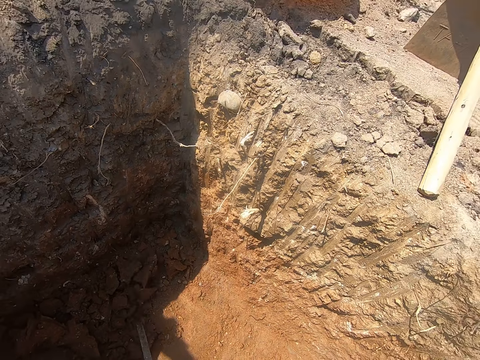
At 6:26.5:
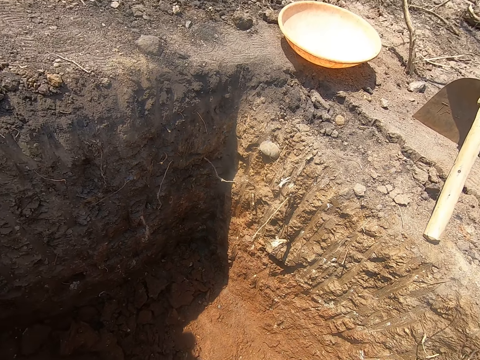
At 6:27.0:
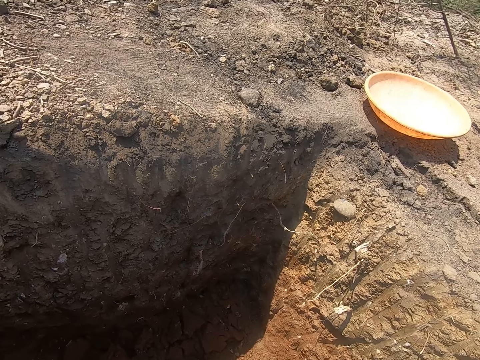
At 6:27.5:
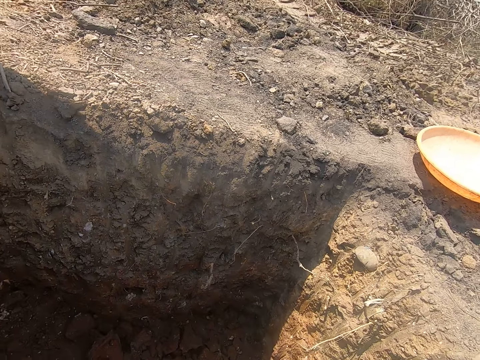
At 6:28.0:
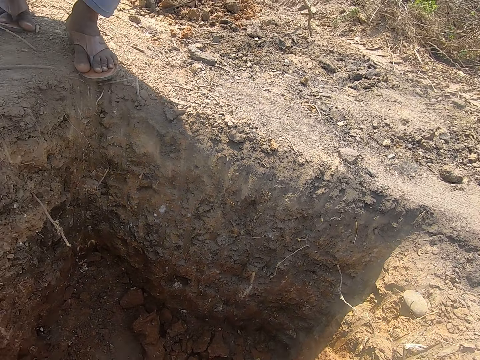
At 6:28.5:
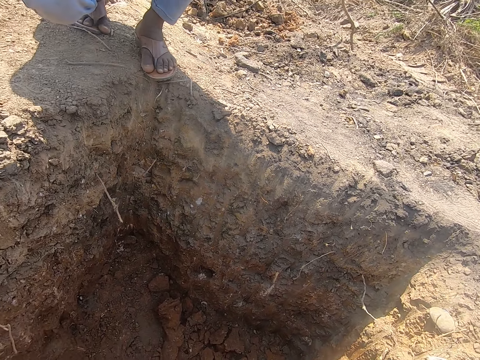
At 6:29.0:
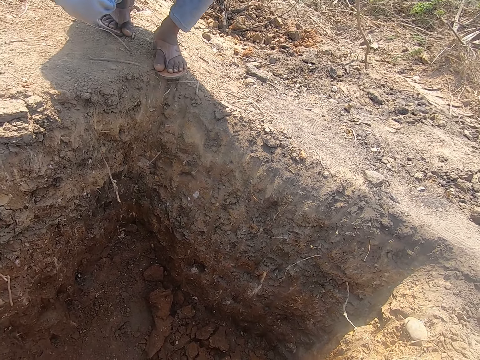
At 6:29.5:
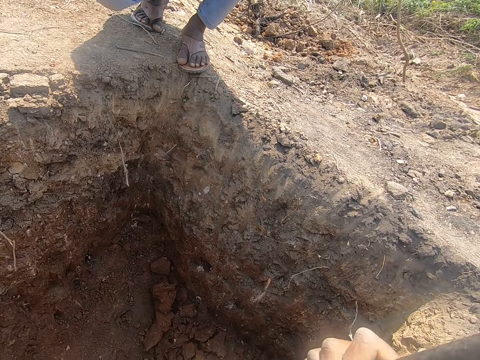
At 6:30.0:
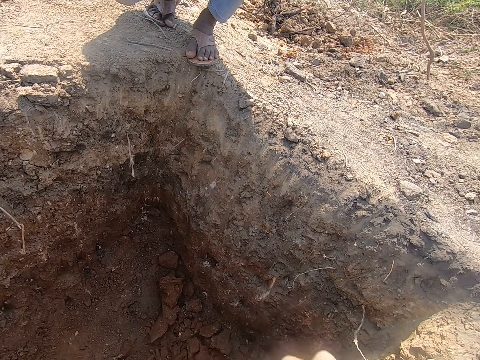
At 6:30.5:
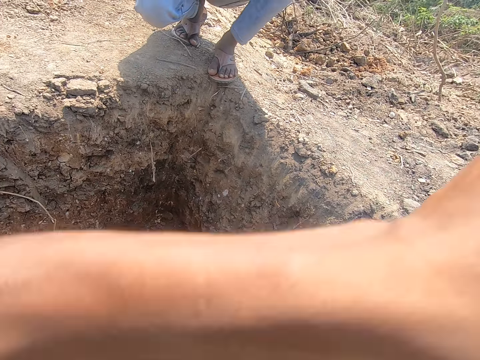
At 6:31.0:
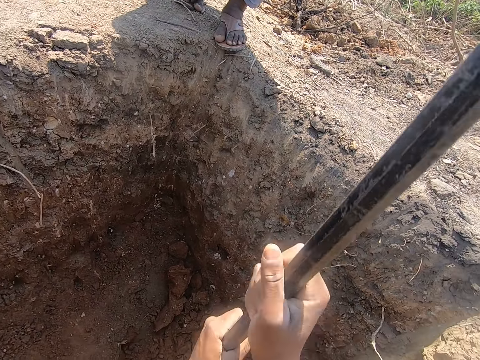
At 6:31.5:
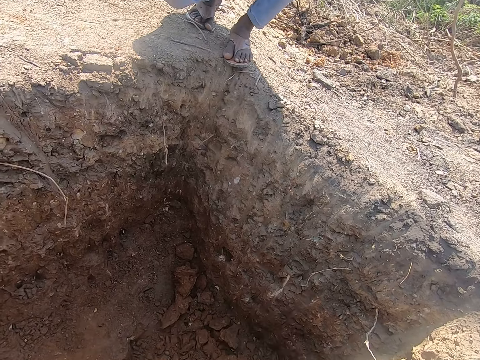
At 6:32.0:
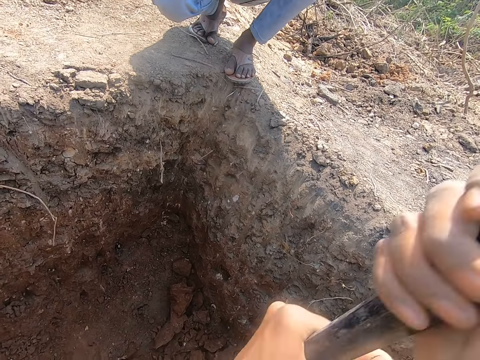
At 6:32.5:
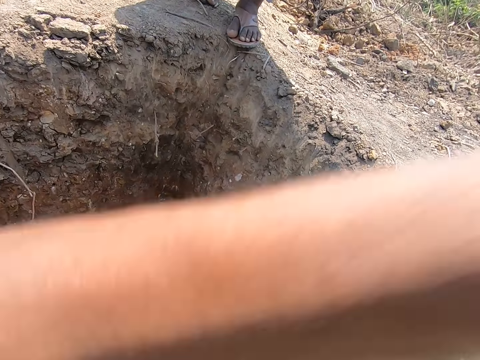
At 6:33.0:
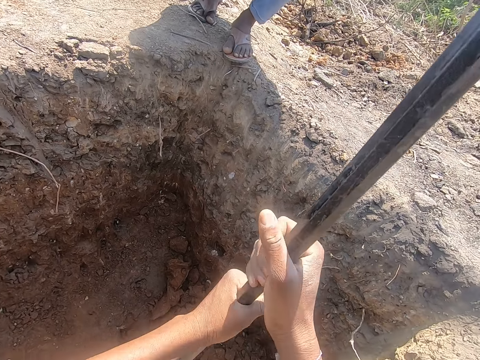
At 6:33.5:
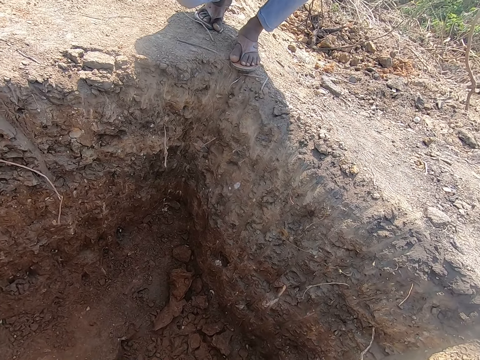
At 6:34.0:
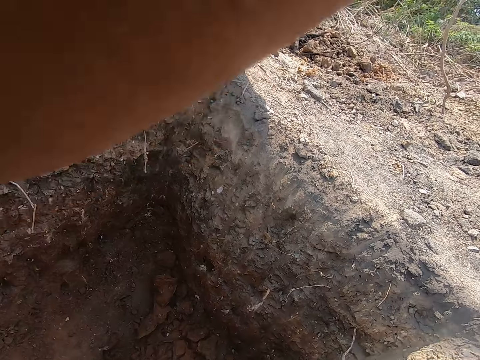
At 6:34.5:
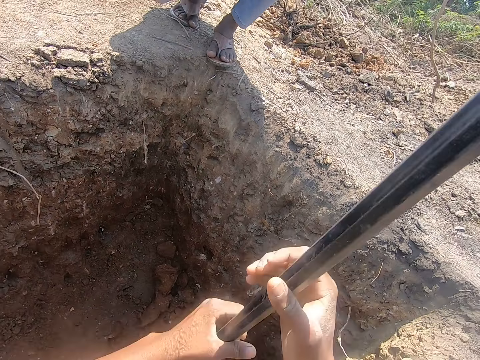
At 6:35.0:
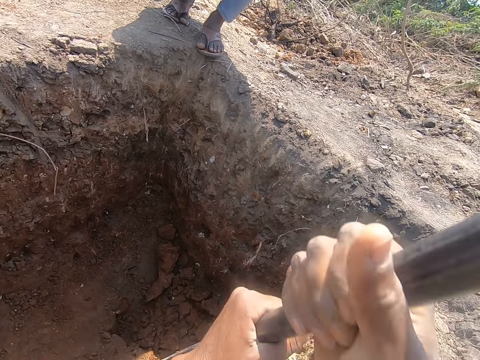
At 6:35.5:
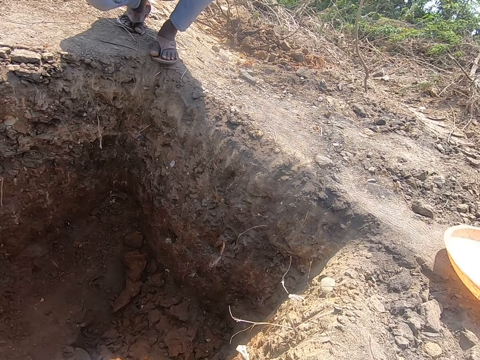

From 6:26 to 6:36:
The camera wearer digs the pit with the hand digger in his hands.

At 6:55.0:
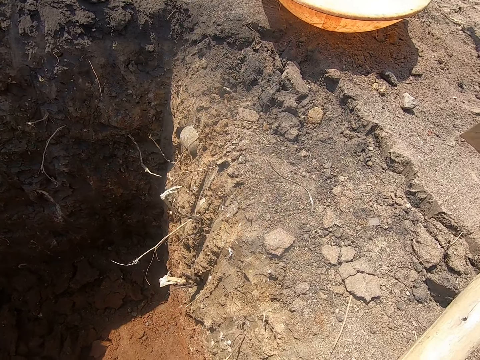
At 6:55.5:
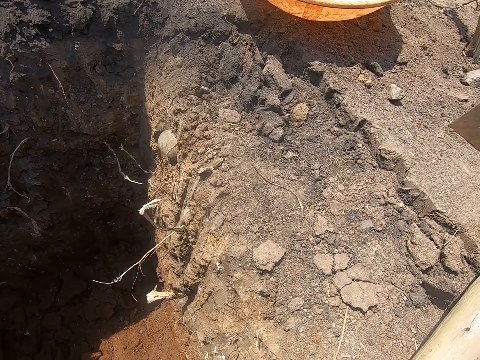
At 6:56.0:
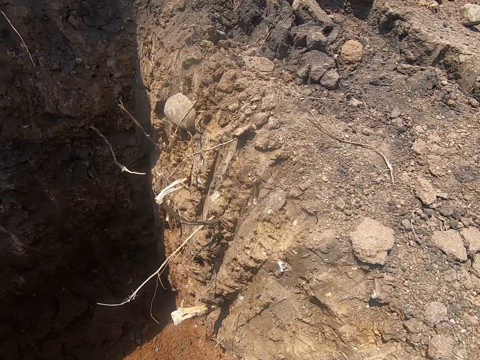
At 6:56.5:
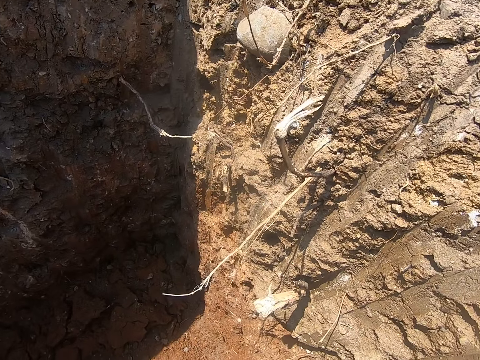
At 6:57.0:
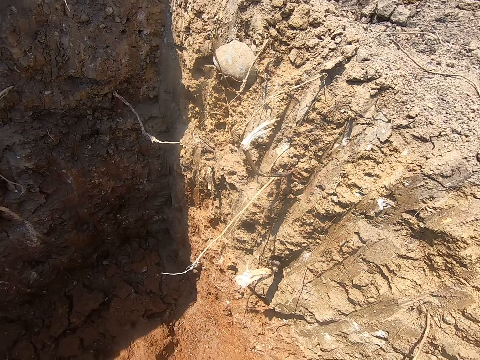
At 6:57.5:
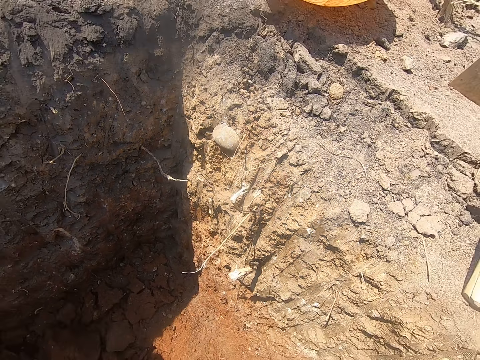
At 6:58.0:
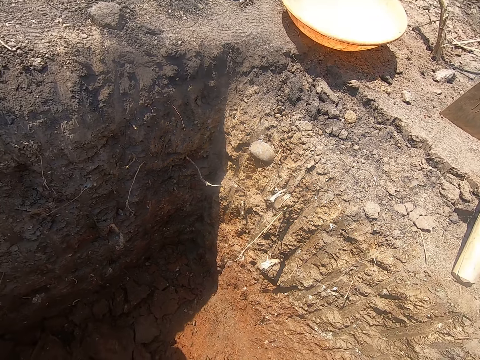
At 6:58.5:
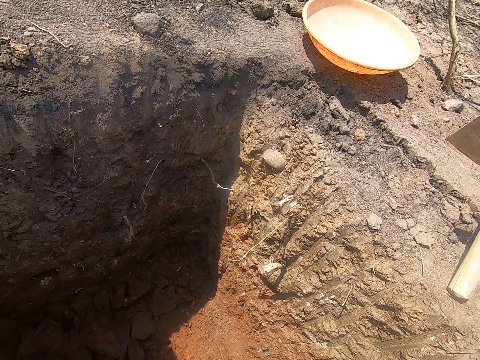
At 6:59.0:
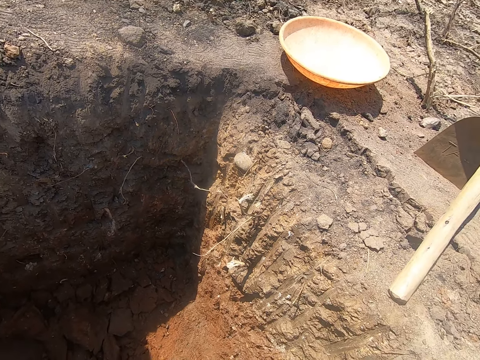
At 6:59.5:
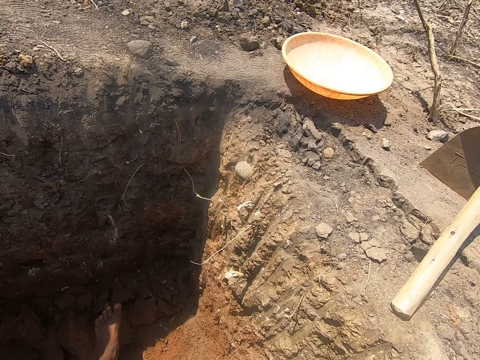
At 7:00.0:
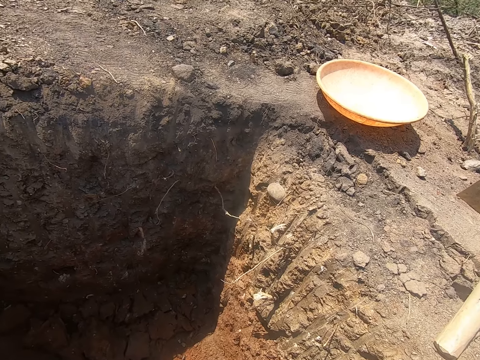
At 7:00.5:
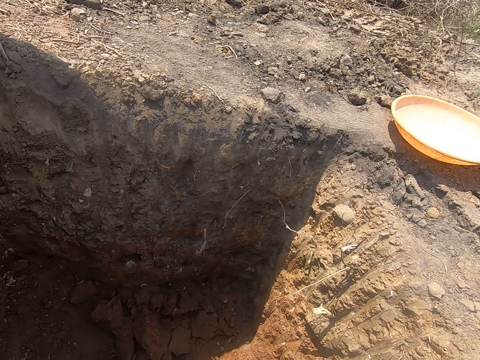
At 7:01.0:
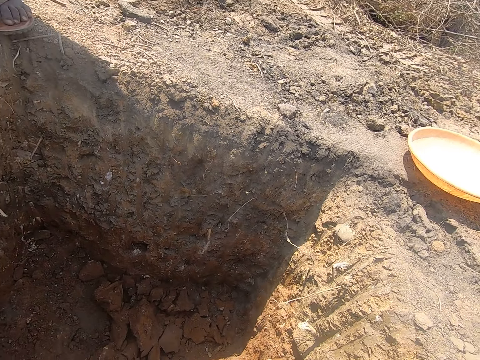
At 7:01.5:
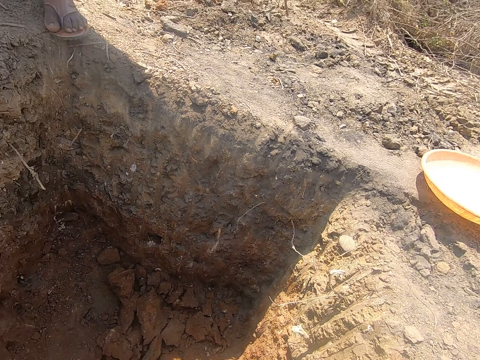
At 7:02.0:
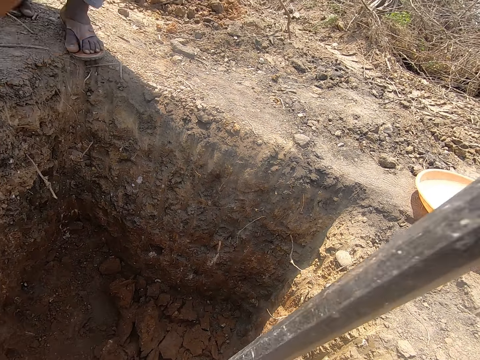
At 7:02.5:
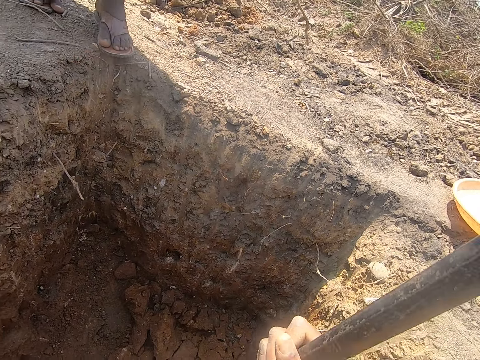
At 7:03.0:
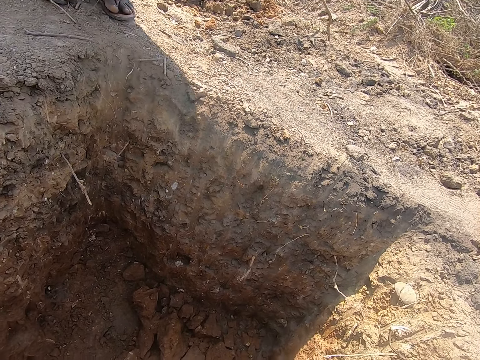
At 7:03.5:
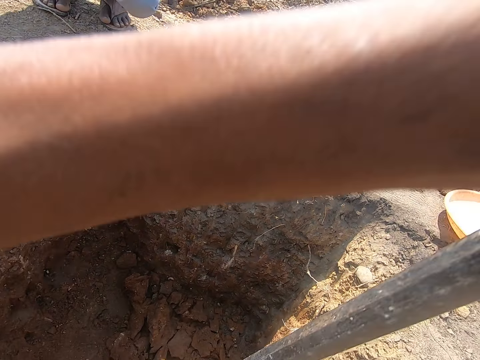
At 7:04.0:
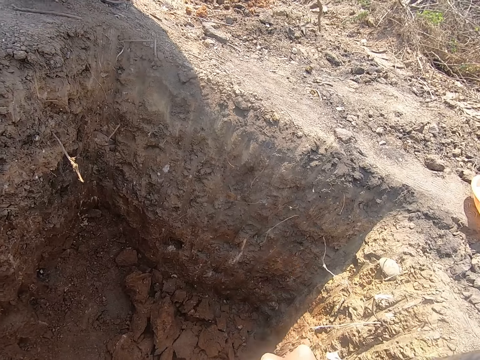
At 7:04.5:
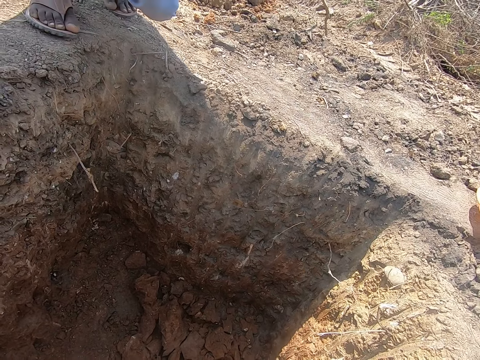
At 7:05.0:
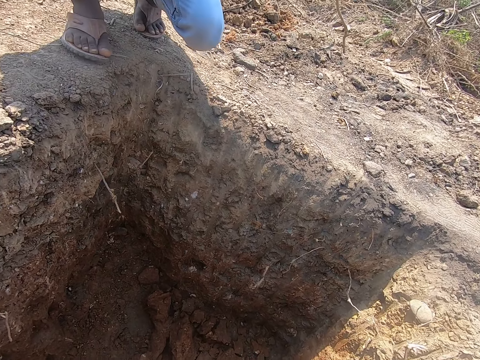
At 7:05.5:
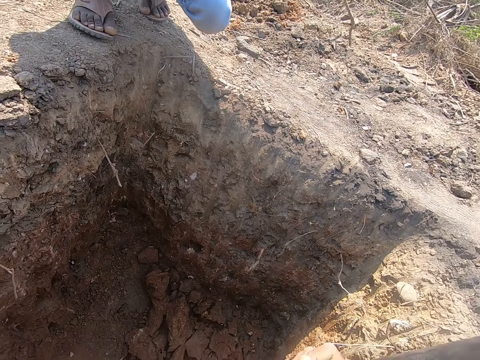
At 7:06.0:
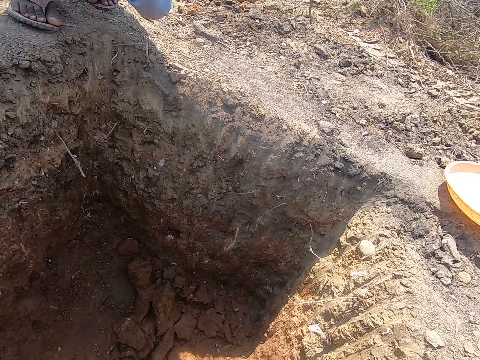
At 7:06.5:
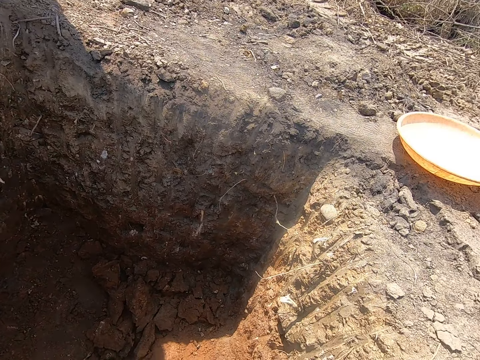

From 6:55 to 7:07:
The camera wearer converses with the man. He digs the pit with the hand digger in his hands.

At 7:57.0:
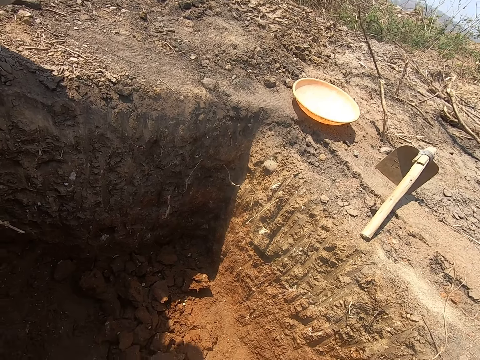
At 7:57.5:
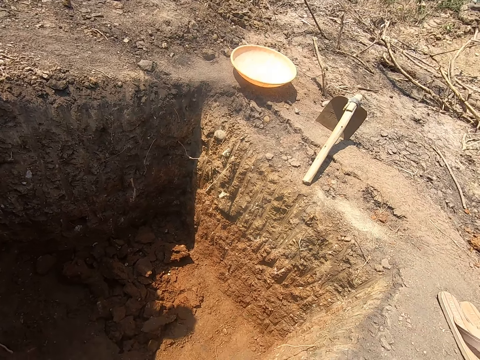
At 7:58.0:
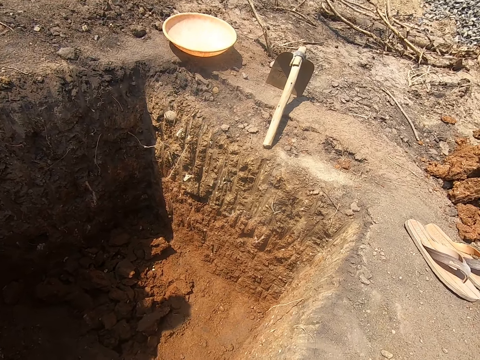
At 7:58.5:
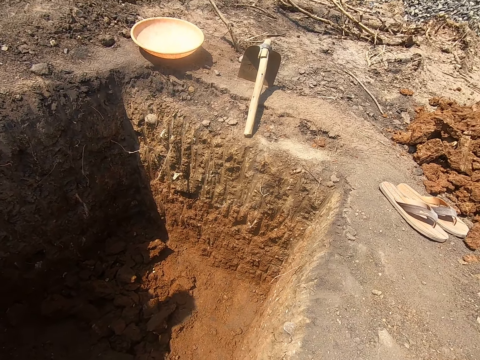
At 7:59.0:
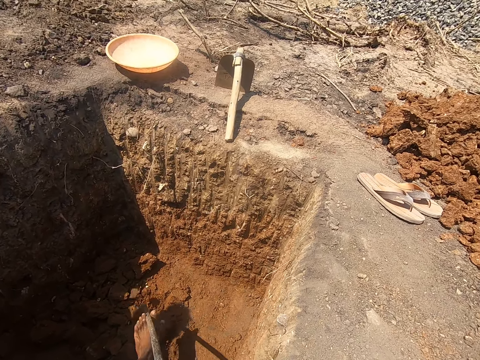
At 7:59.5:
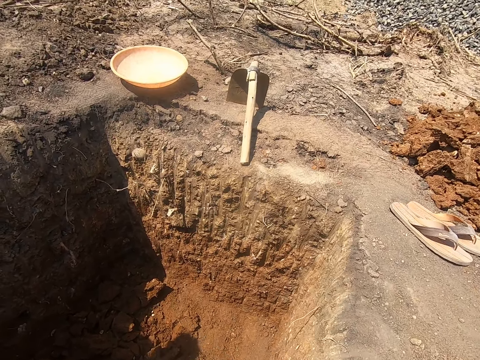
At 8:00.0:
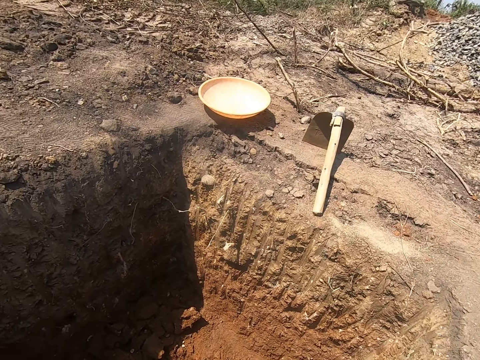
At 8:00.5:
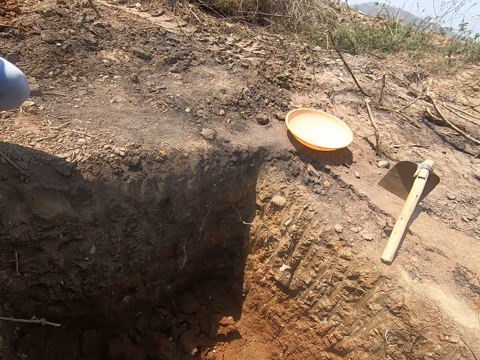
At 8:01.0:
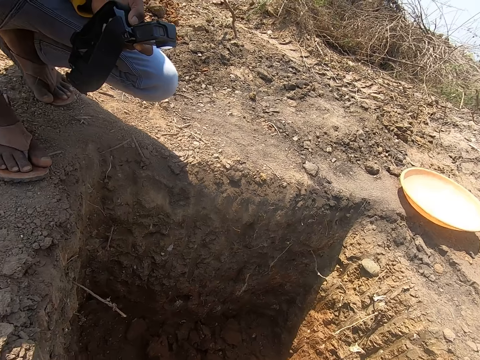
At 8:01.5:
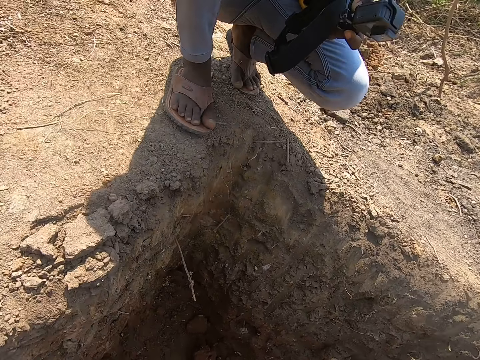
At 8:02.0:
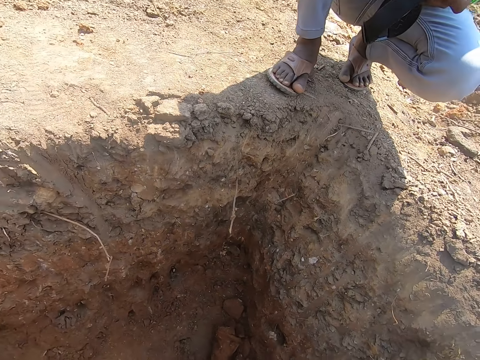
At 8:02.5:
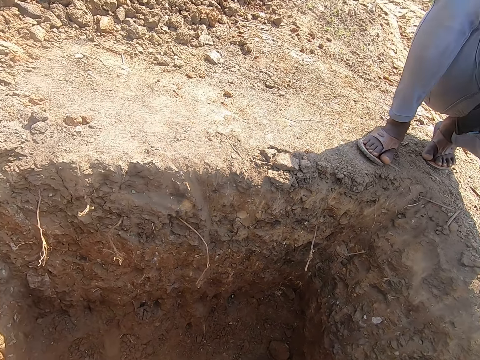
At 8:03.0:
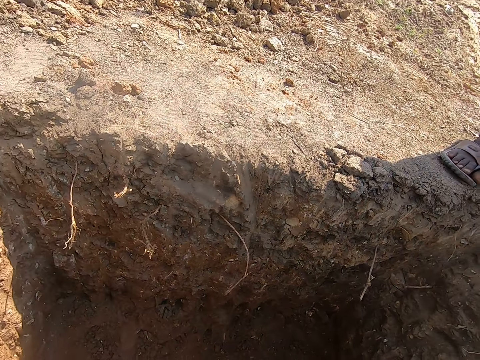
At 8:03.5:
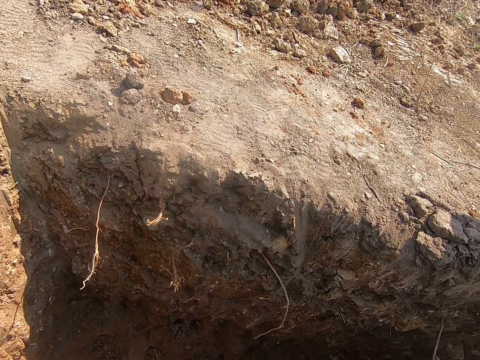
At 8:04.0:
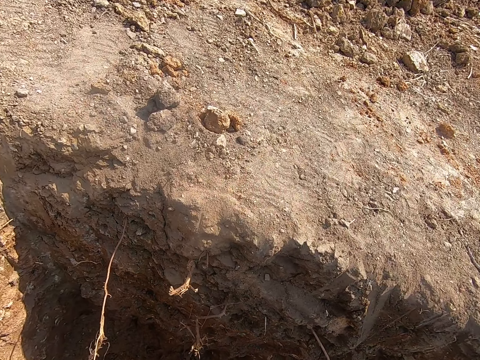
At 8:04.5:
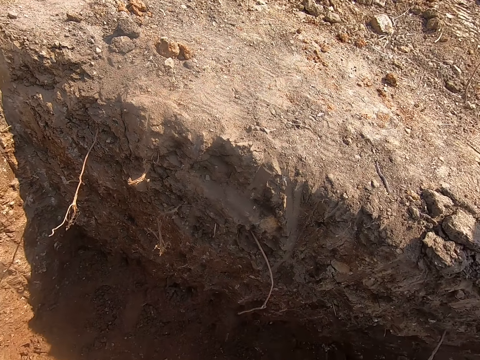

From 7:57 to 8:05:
The camera wearer moves a stone on the ground with the hand digger in his hands.
